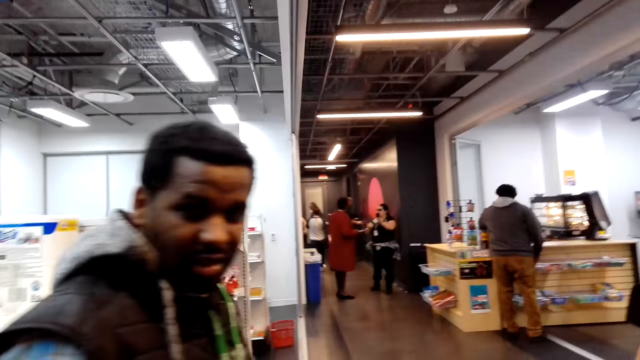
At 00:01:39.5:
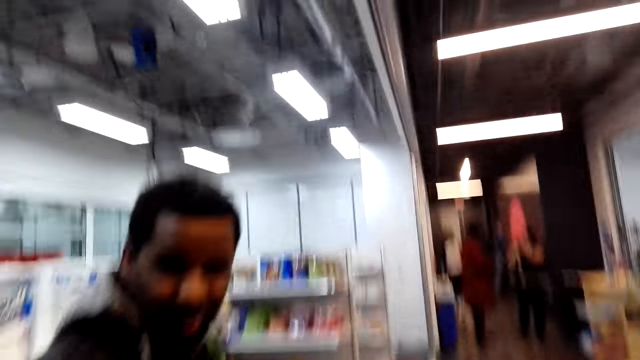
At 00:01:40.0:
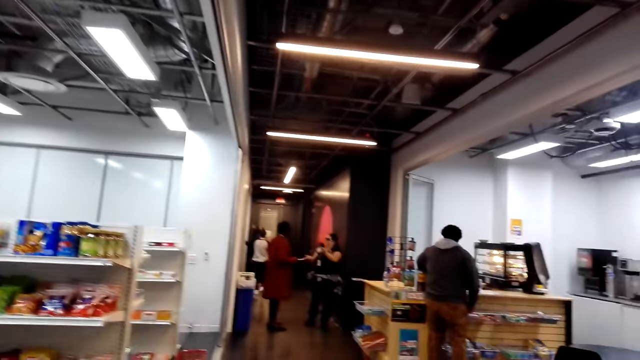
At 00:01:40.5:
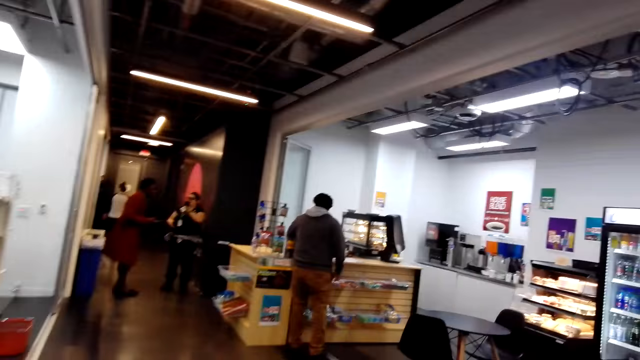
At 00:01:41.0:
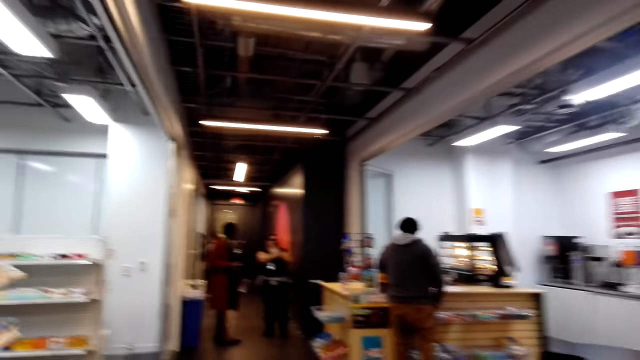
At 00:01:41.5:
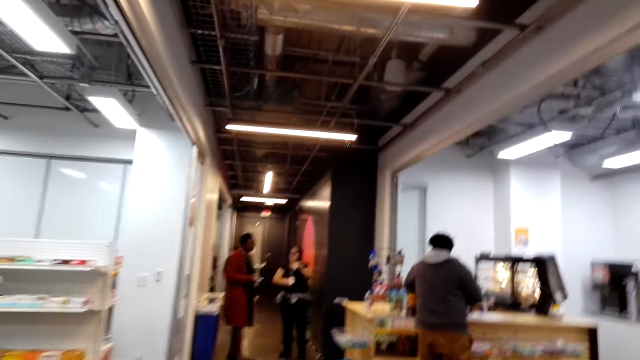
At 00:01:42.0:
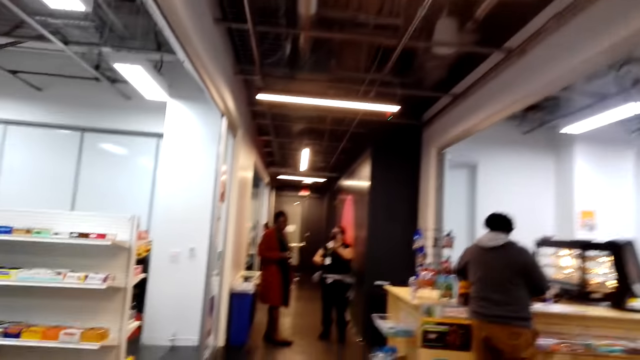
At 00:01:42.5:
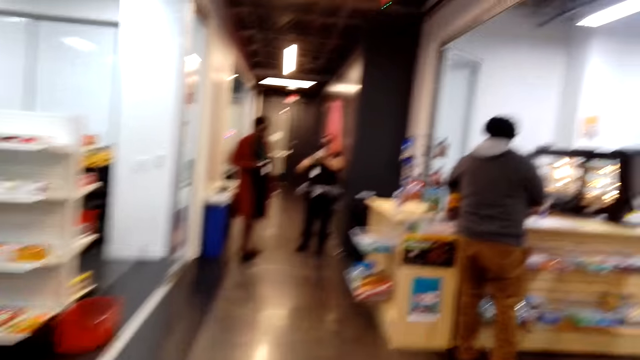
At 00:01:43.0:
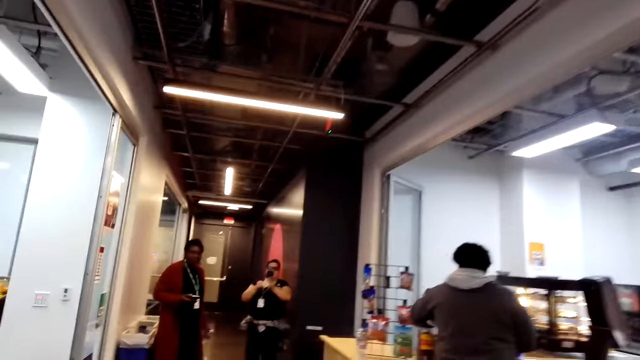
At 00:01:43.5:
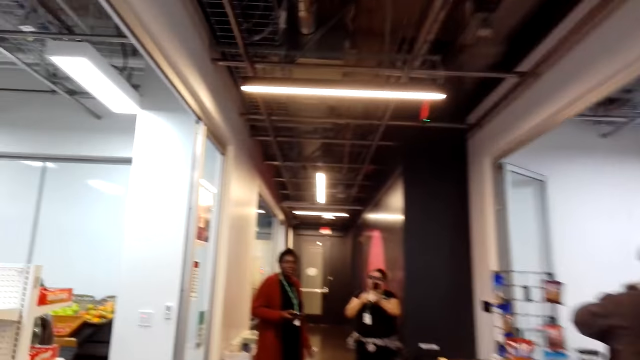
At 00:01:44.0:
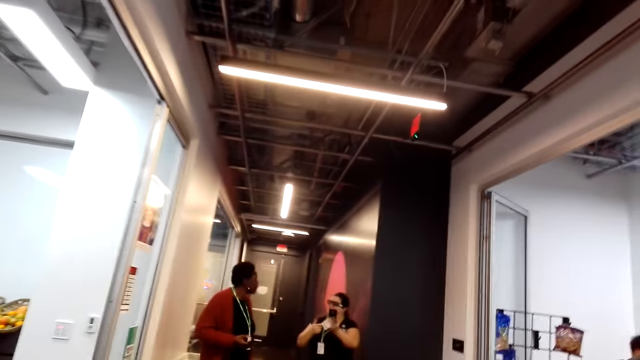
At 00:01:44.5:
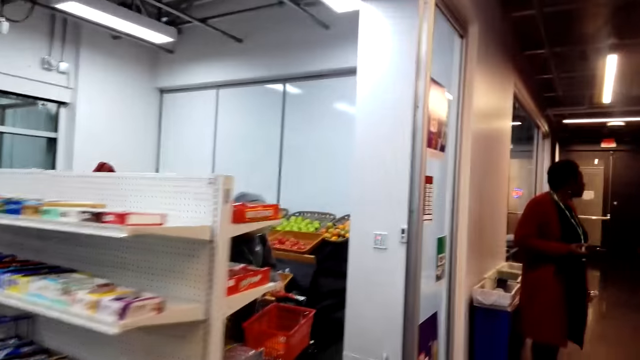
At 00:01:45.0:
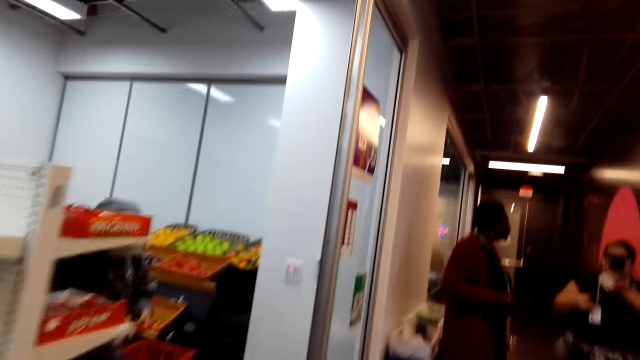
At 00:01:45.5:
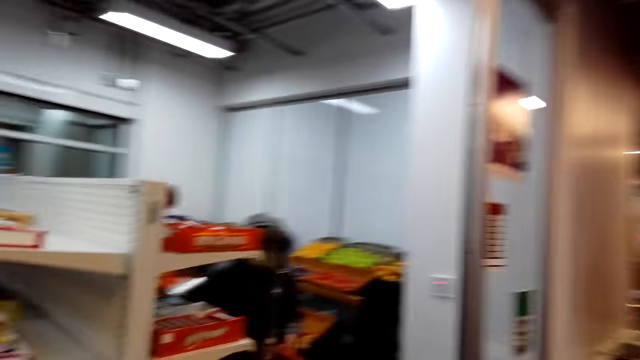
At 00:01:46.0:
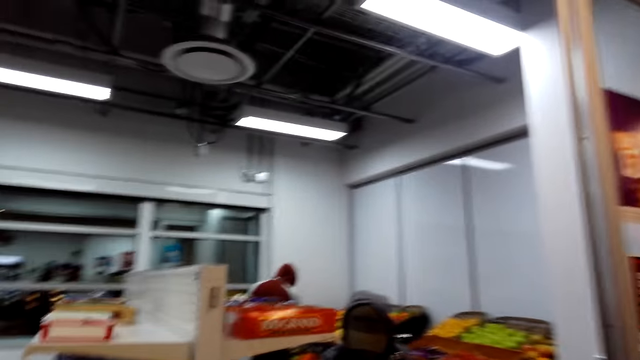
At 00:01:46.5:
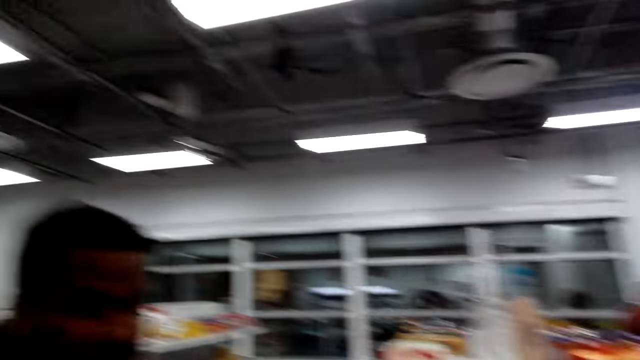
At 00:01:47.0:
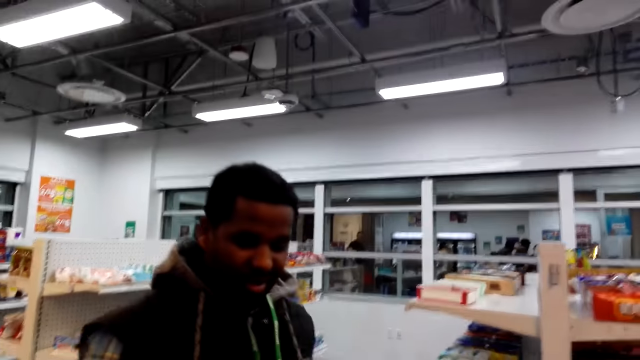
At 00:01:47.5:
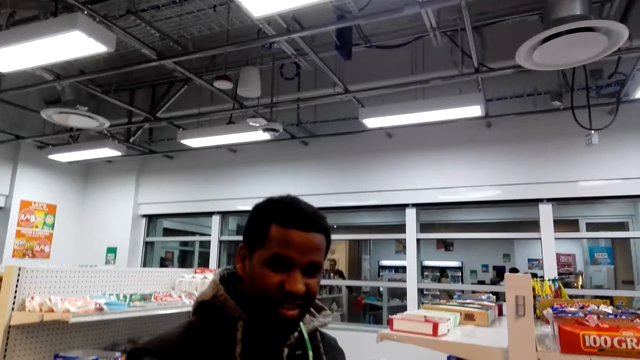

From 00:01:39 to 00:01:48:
A man looks back. A lady talks to the man. The man walks around.

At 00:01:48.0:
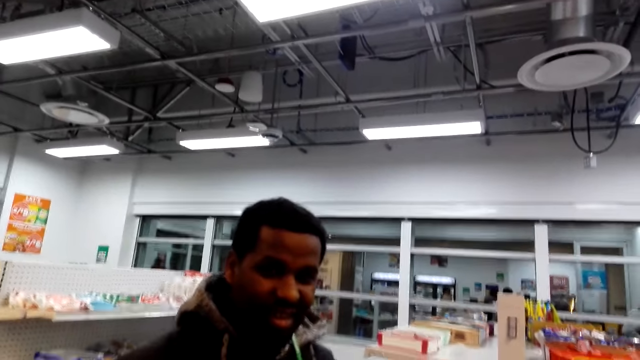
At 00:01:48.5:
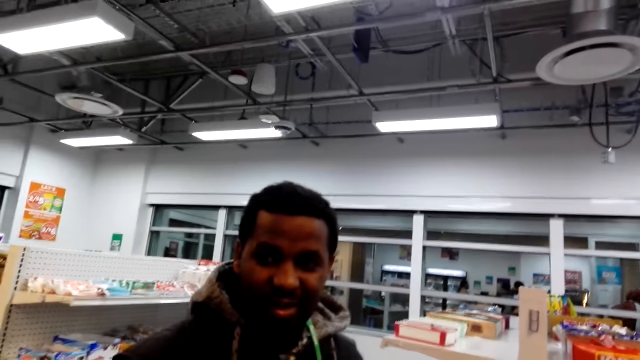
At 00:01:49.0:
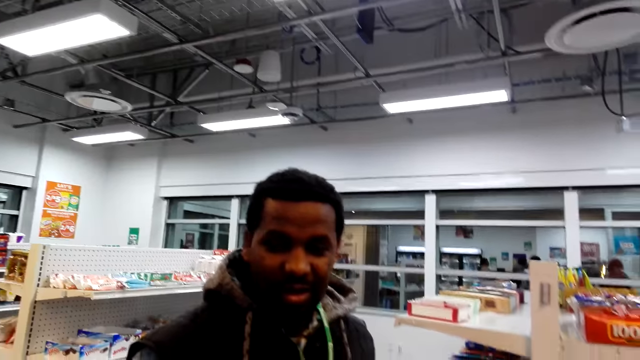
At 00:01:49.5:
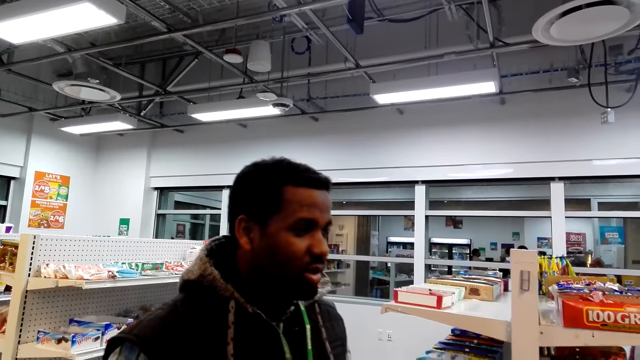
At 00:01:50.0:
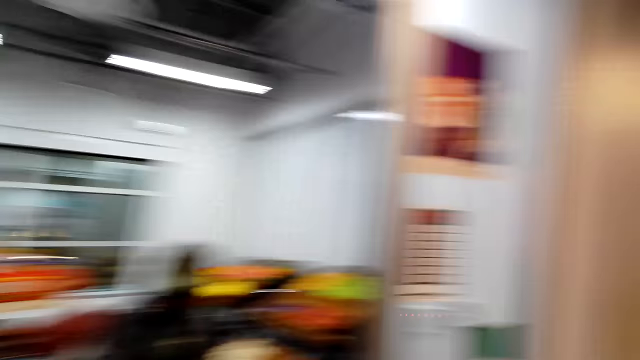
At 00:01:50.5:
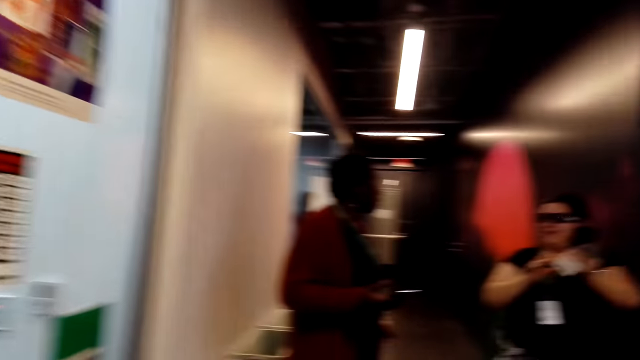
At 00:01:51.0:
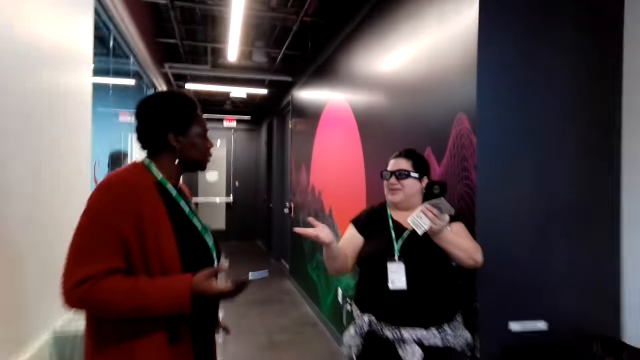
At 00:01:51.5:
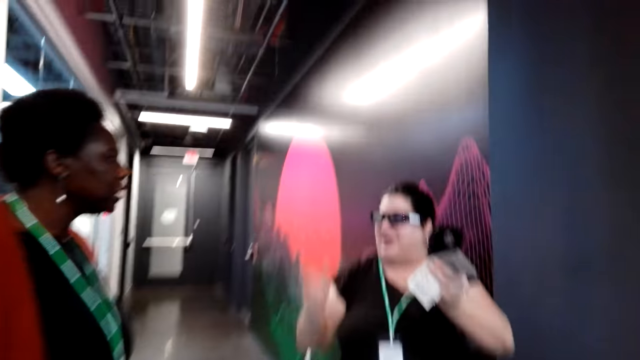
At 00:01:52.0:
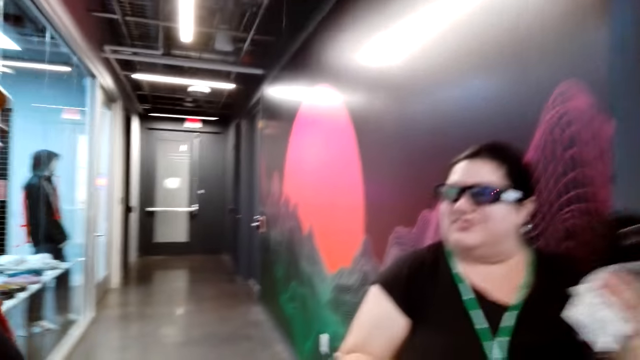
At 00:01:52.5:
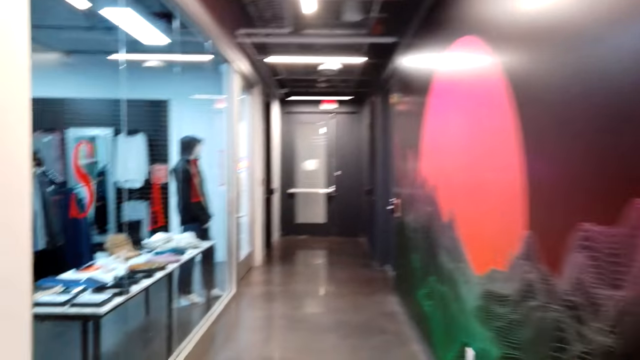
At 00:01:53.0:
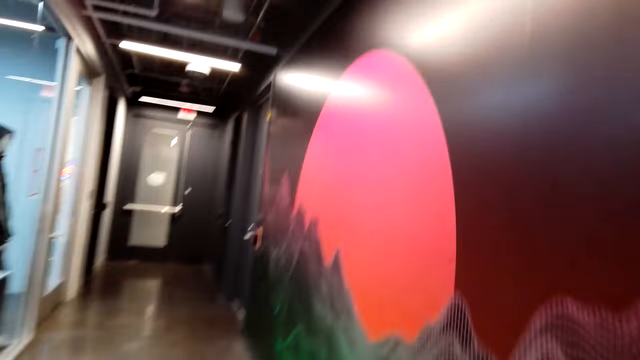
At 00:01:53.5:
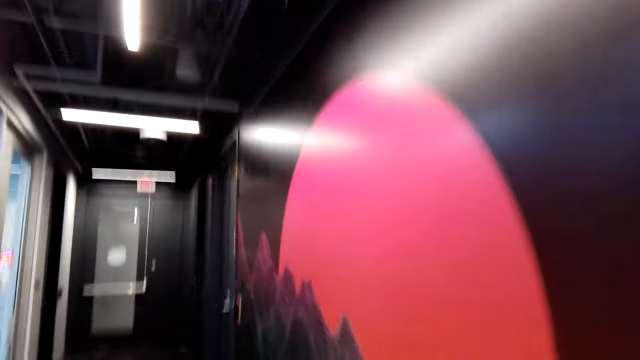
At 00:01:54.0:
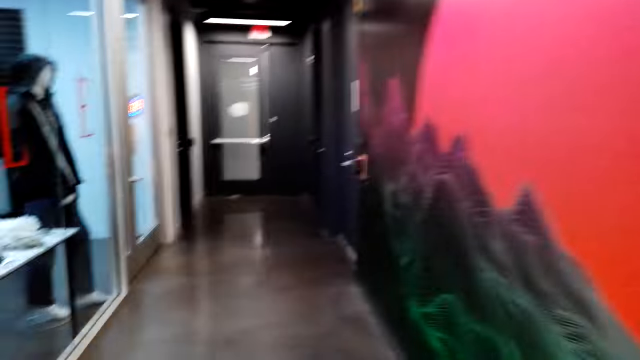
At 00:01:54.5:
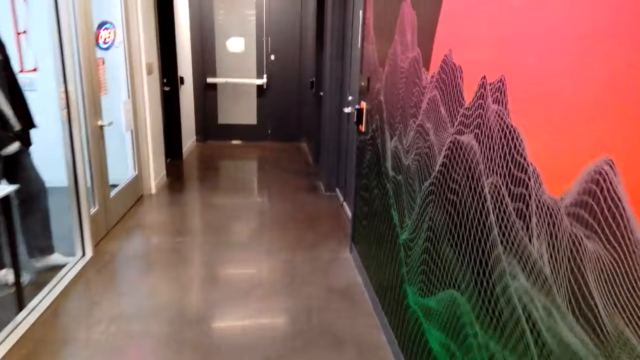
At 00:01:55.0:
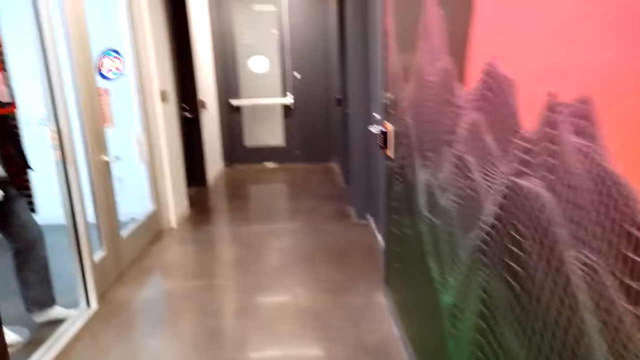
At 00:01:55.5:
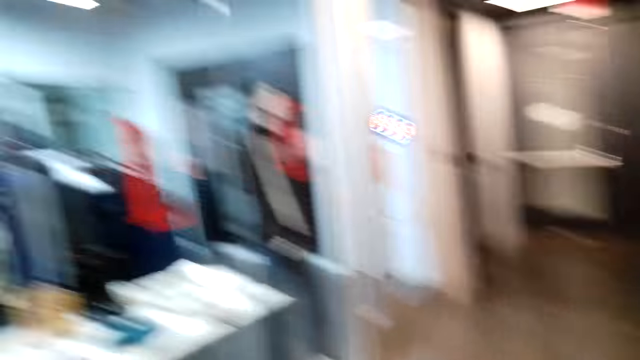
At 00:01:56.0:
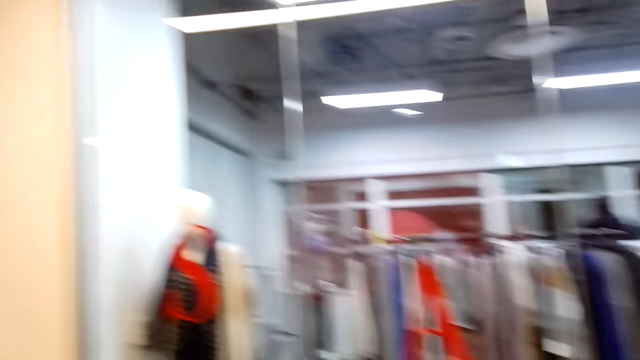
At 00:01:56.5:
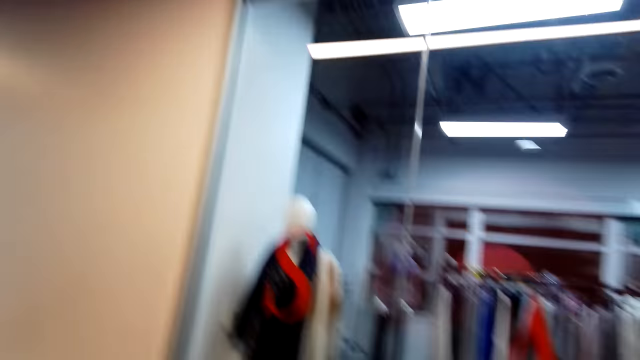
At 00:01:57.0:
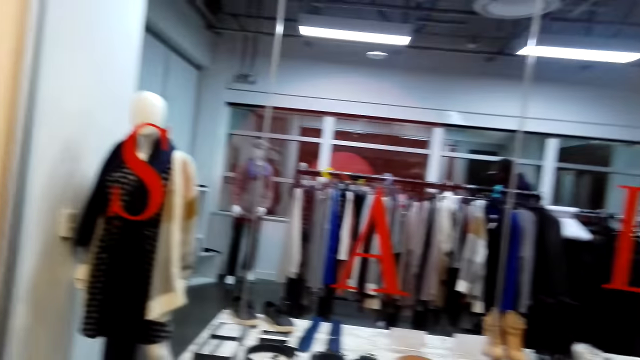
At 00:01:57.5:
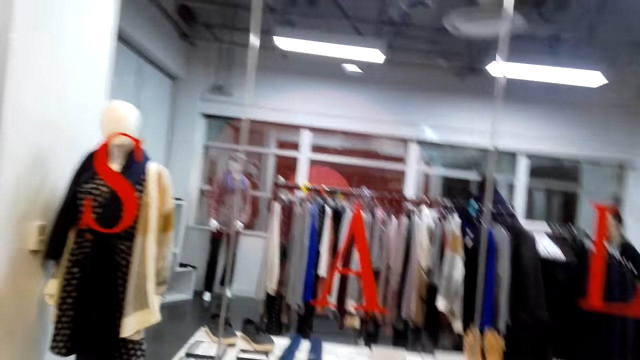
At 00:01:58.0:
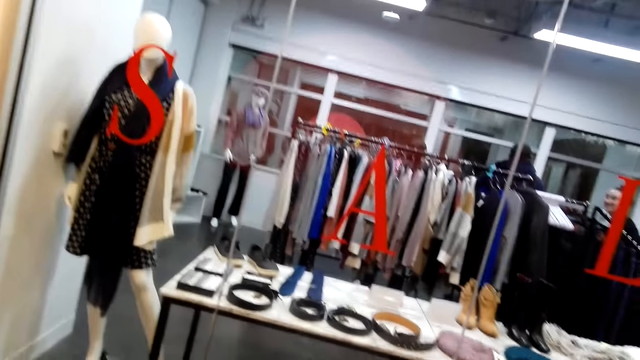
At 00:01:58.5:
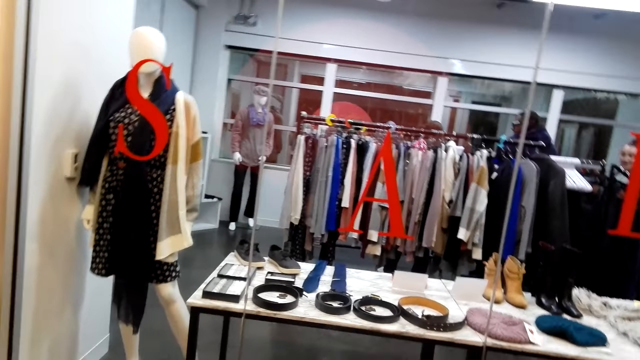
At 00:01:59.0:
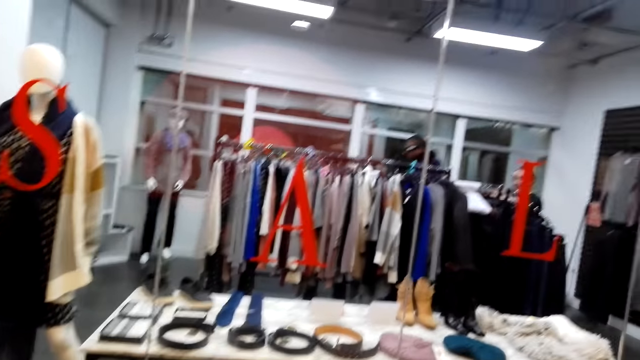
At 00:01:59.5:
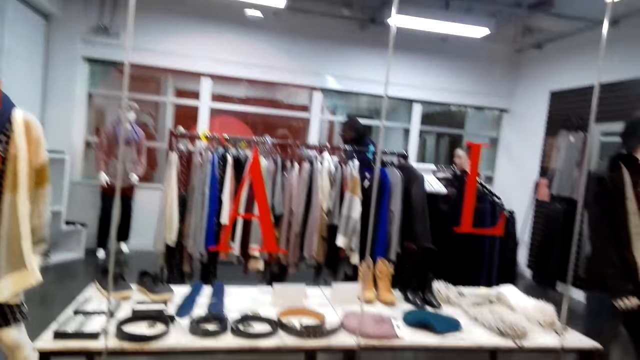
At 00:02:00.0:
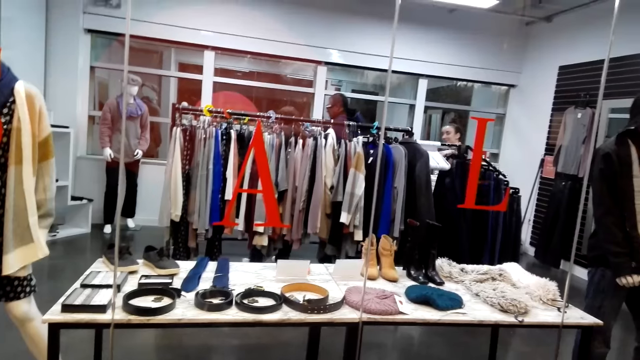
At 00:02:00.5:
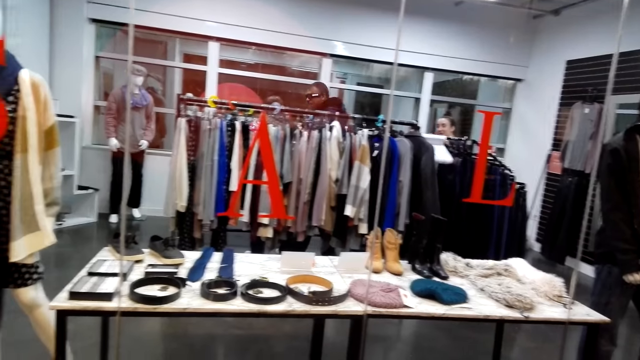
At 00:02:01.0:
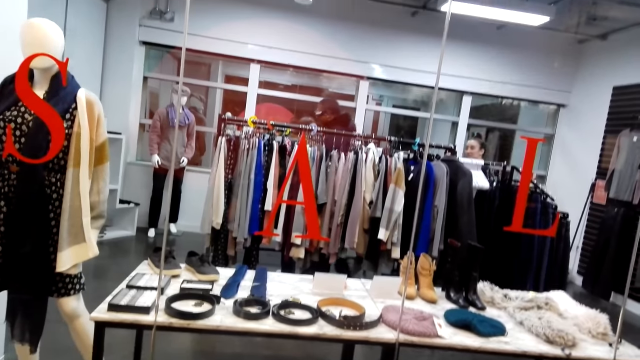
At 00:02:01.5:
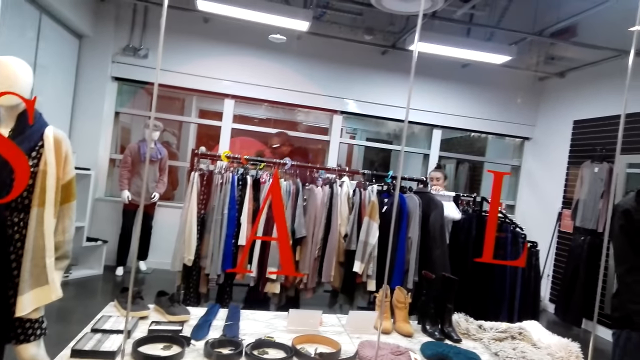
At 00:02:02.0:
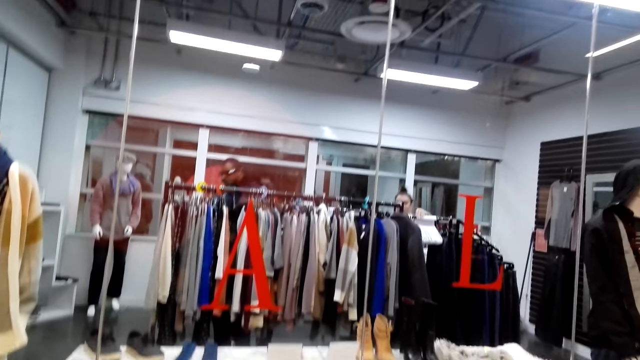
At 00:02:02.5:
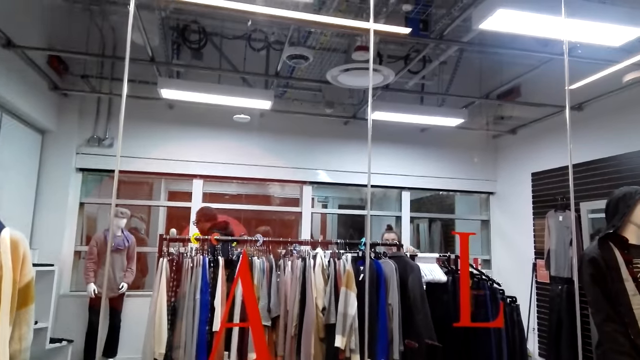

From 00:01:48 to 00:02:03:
A man walks around. A lady talks to another lady. The other lady raises a hand. Another man moves around. A third lady moves around.
